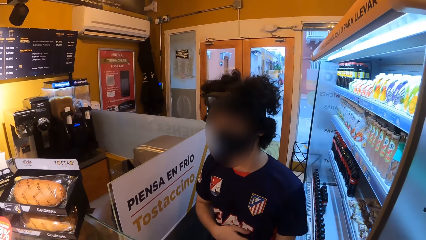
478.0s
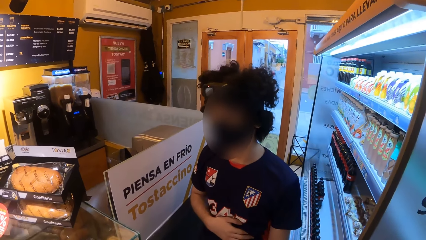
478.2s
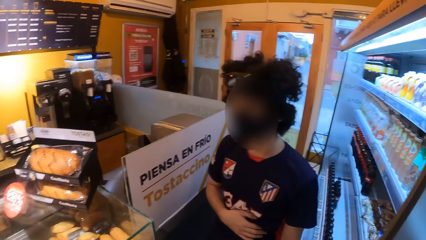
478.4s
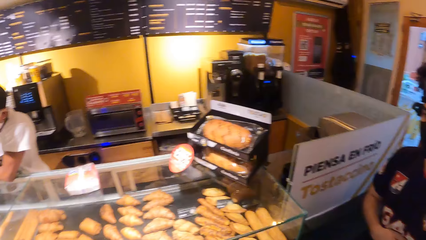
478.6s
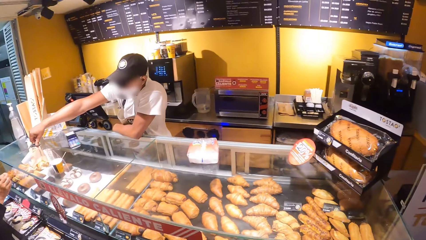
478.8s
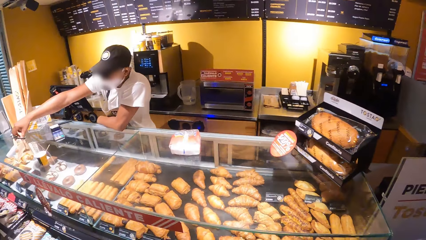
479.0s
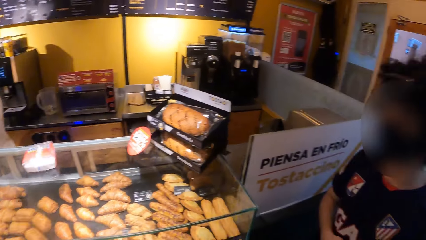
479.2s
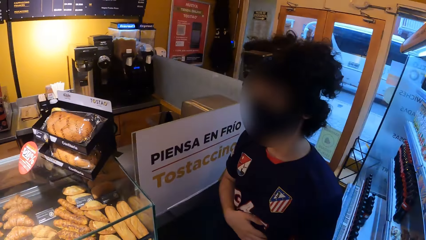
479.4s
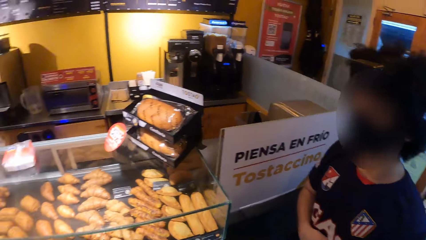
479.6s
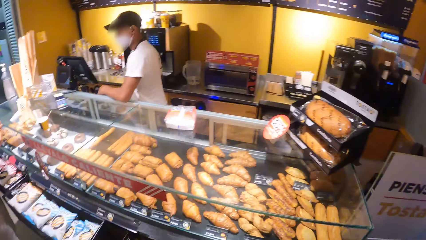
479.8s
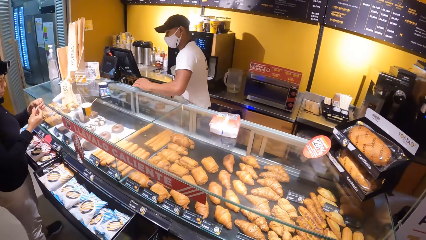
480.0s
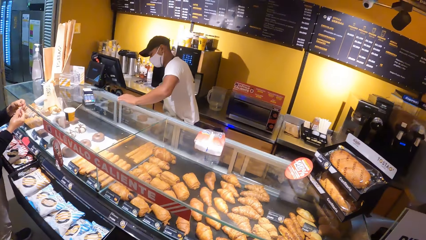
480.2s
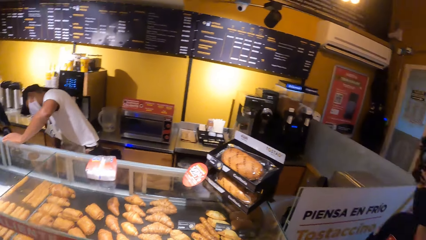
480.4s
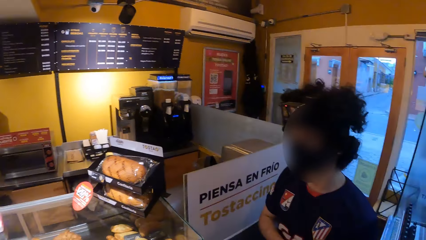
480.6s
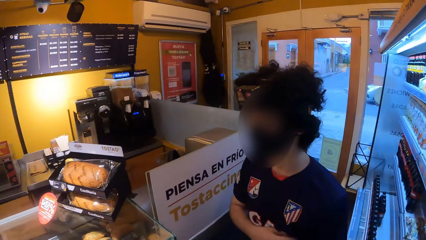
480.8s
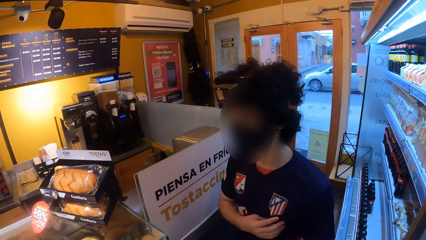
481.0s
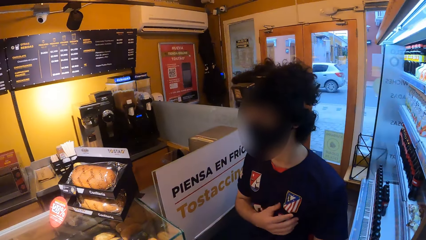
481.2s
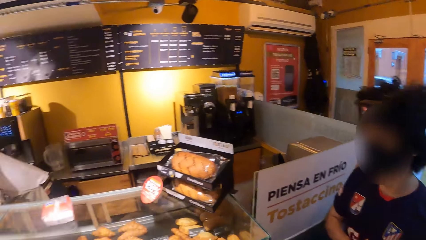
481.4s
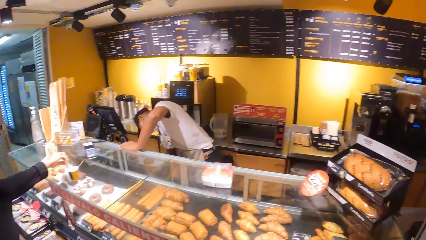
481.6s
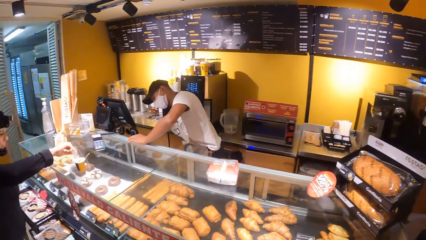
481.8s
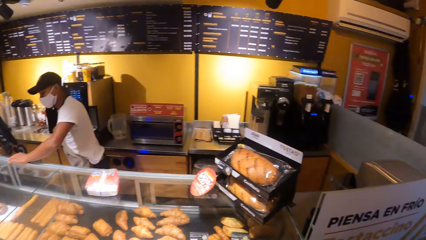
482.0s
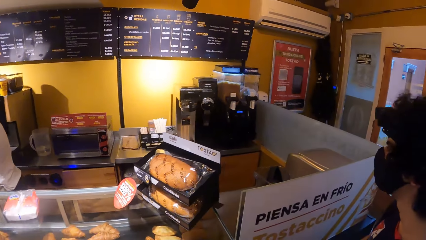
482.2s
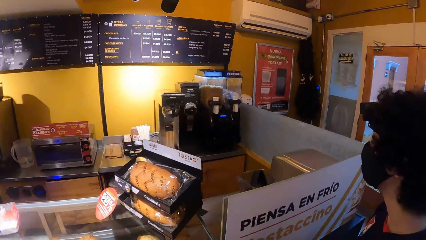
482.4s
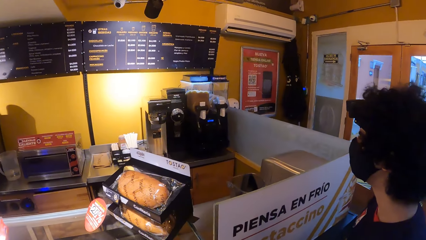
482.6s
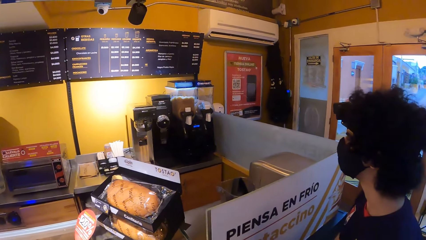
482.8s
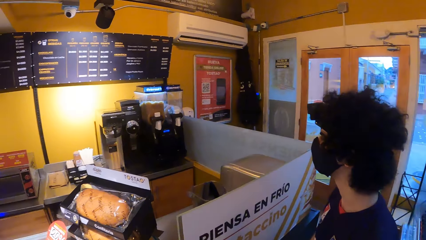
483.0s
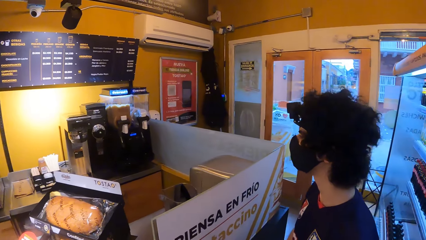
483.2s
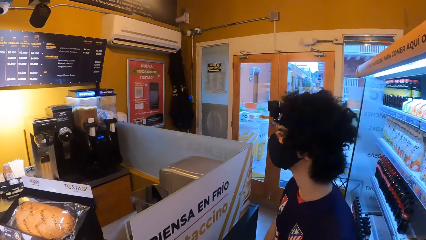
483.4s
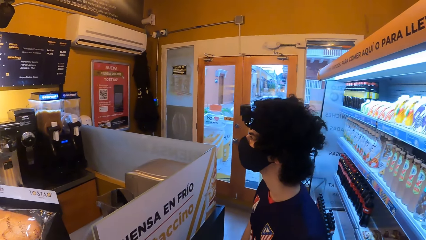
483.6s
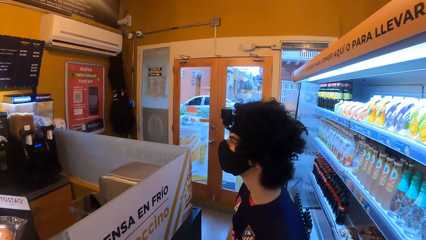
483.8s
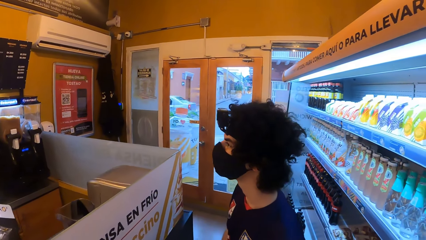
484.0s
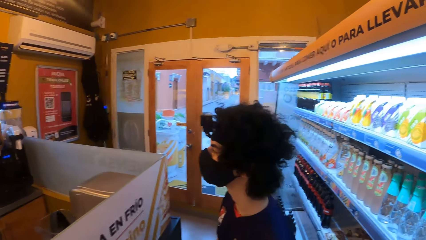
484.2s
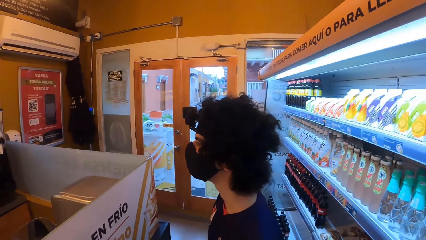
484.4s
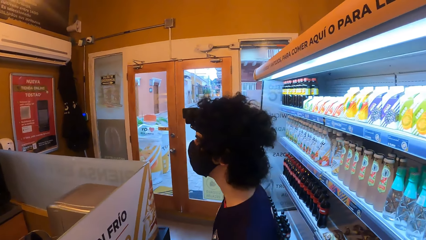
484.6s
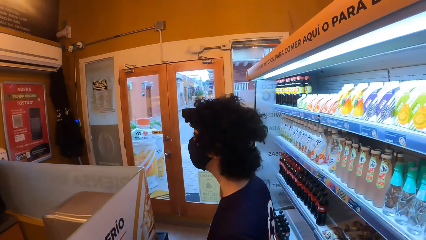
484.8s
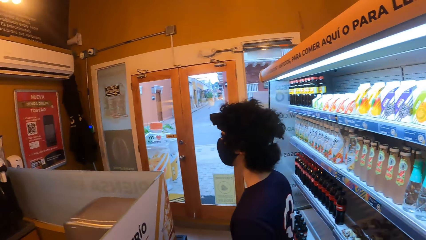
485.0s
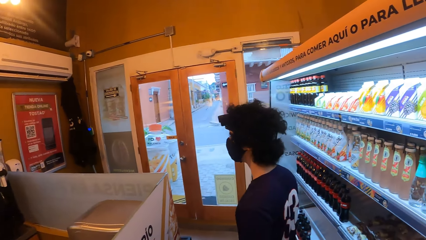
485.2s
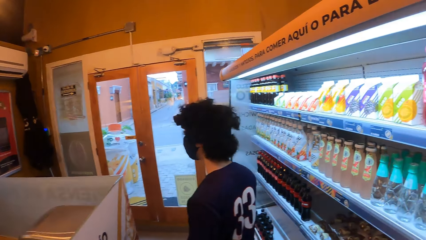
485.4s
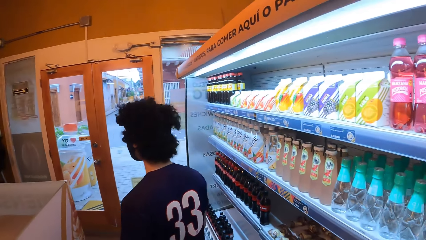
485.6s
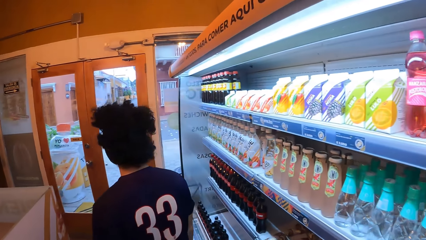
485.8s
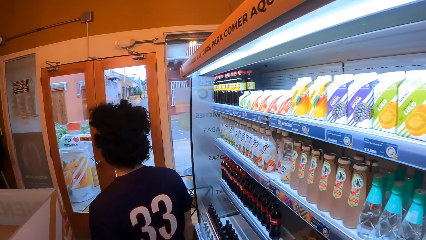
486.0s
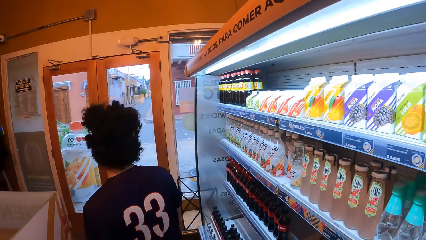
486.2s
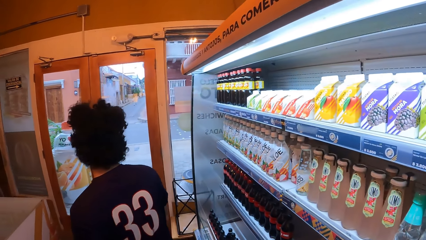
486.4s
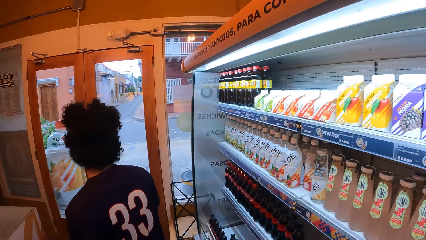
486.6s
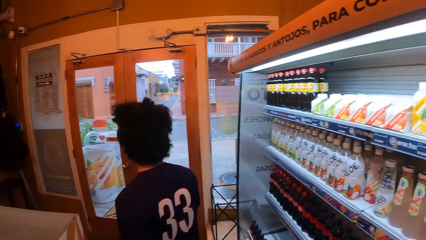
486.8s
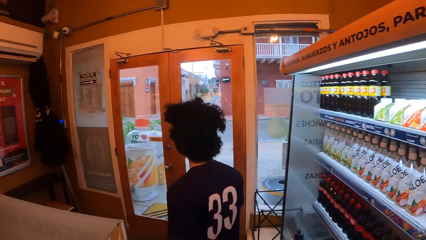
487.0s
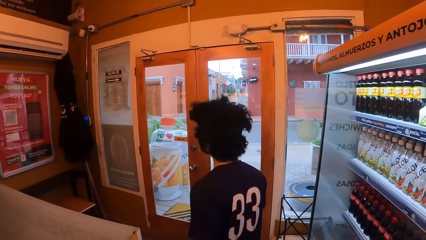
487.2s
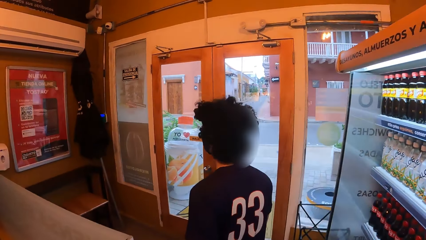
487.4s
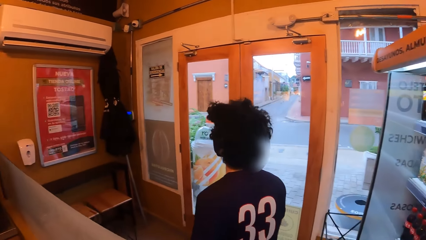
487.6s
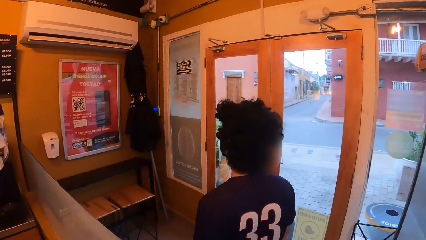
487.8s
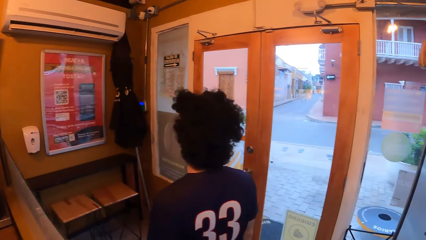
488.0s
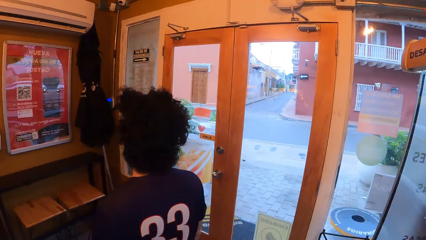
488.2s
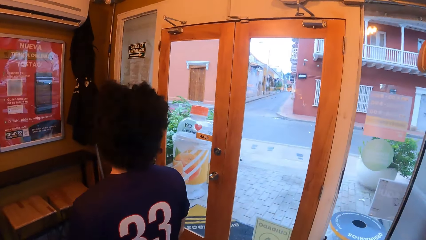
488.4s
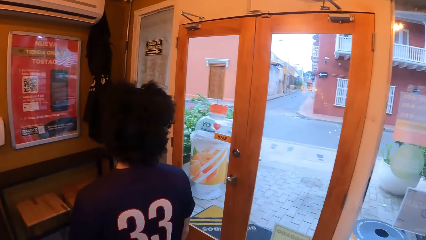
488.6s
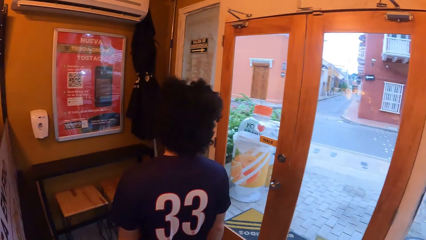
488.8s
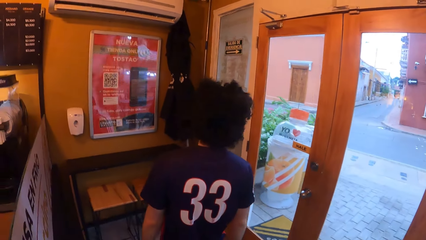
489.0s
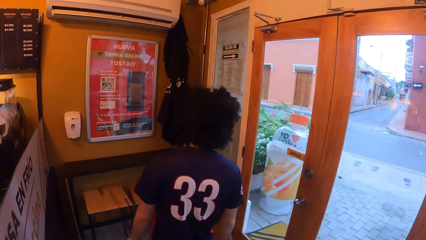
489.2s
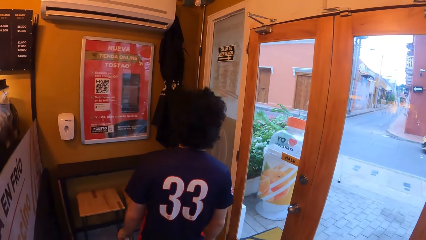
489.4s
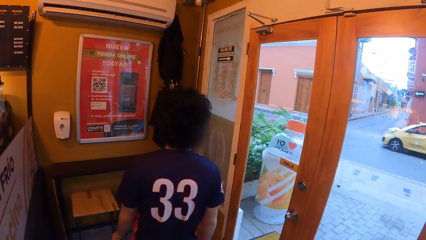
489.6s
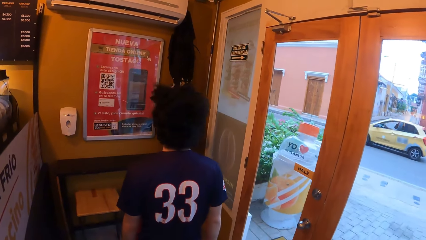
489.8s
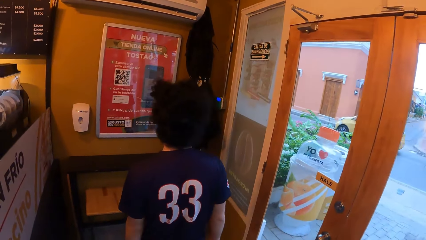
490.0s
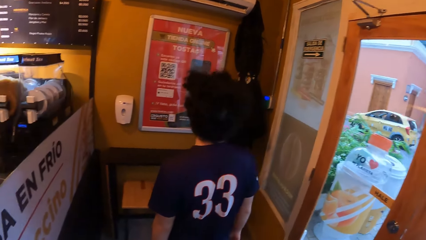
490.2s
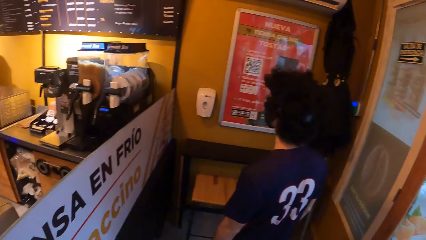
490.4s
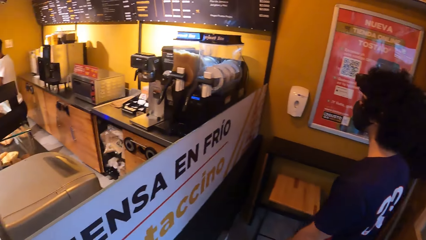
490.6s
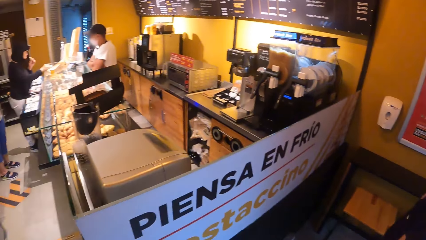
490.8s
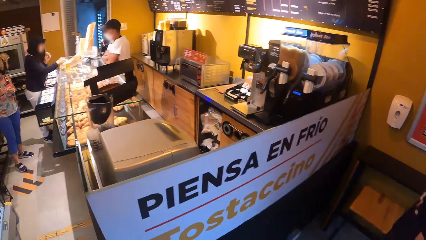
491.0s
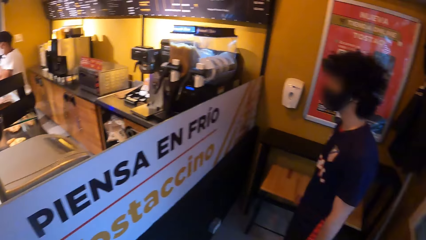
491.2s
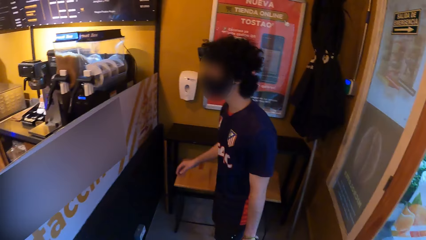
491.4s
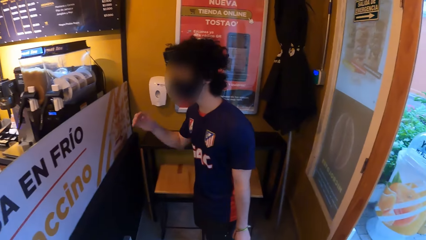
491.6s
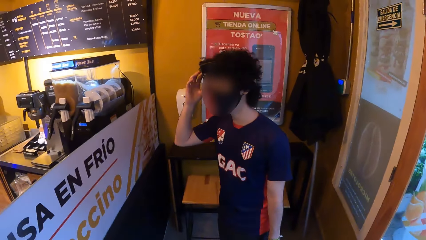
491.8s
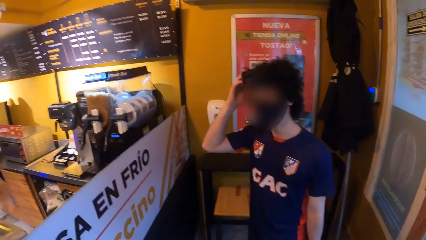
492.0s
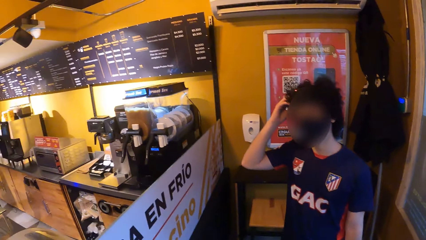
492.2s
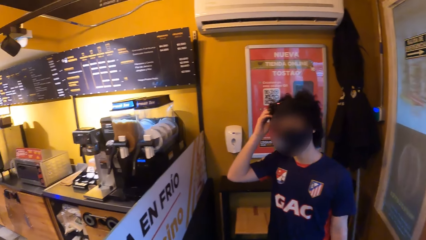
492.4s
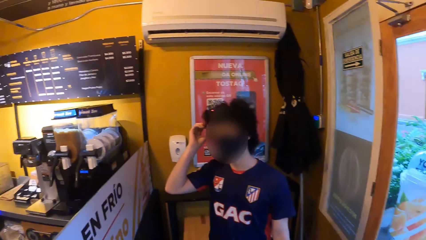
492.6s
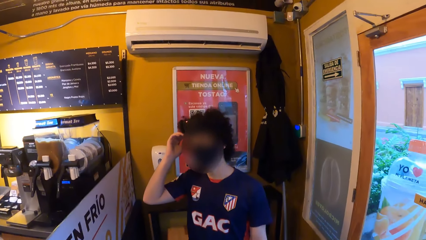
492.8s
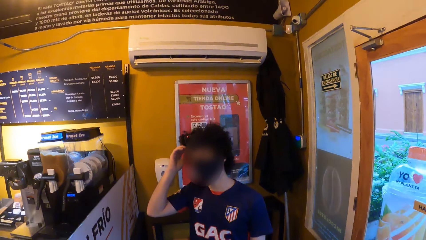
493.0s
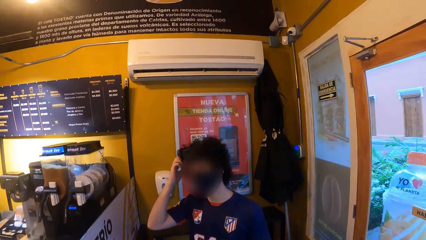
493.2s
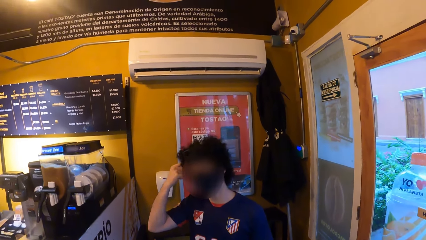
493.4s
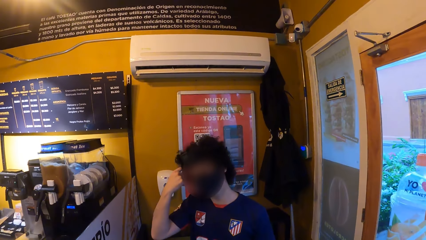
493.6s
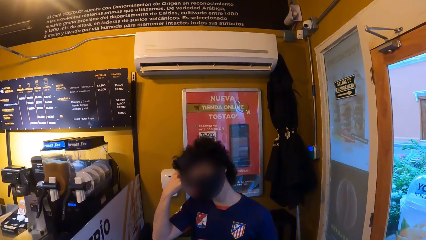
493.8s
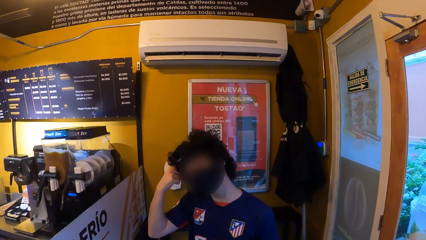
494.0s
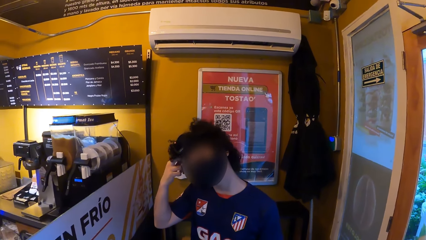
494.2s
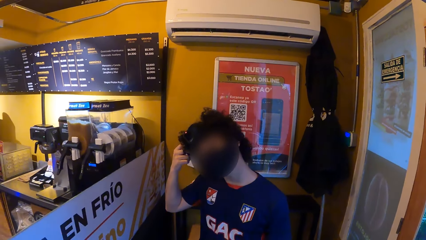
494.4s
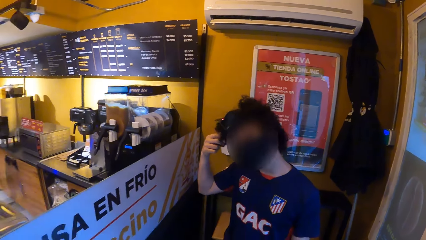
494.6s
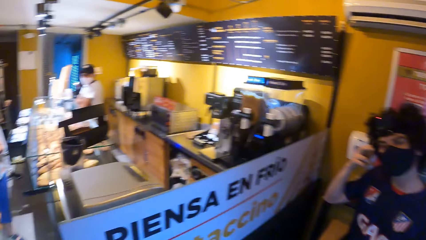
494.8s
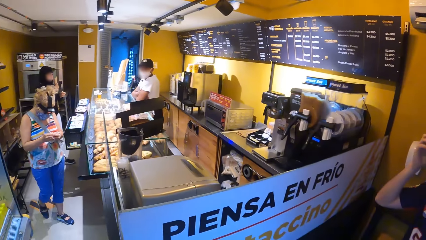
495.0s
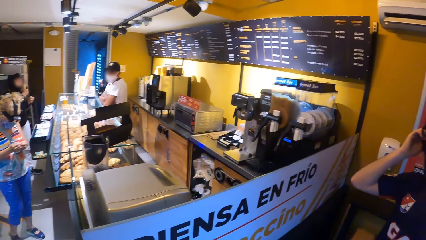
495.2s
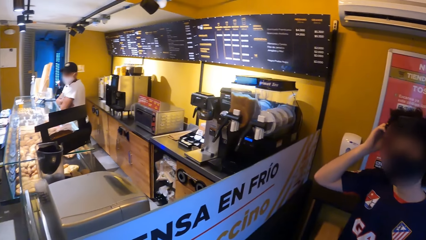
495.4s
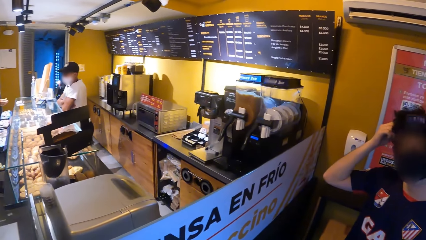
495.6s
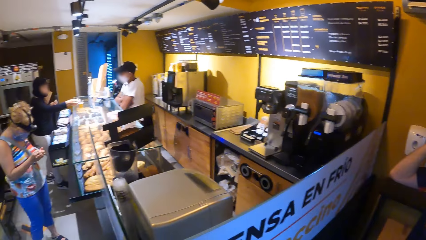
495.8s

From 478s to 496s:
The camera wearer moves in the store. They look around the store.
